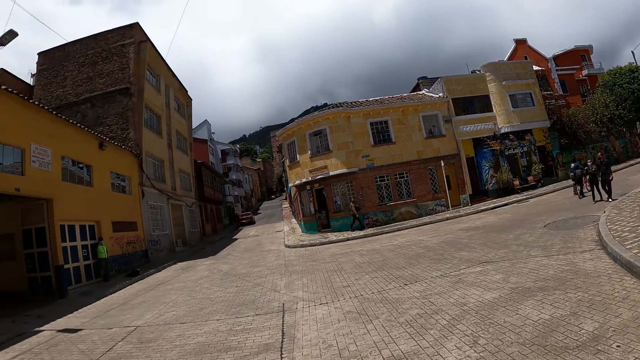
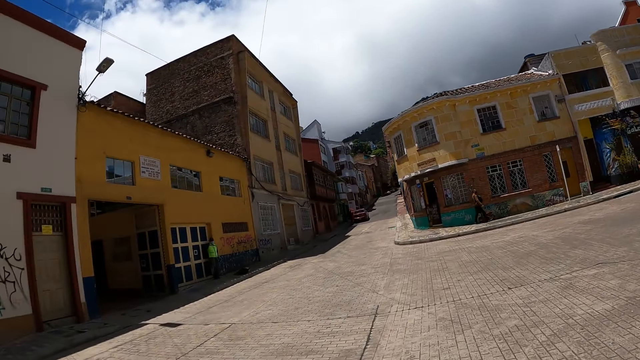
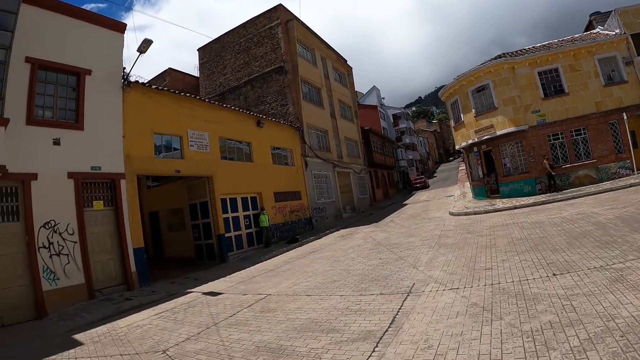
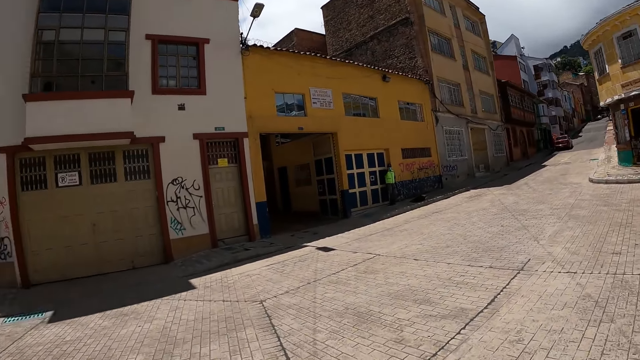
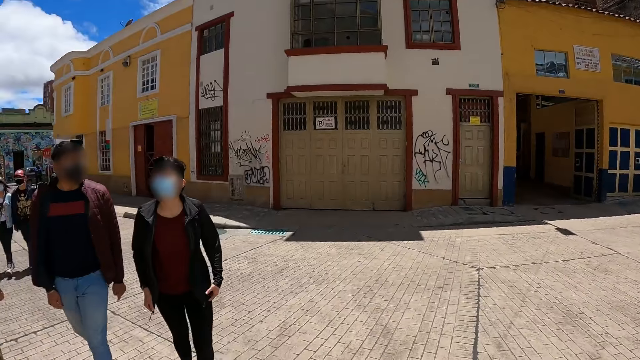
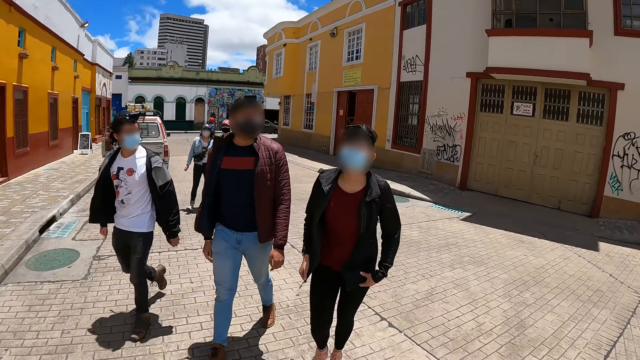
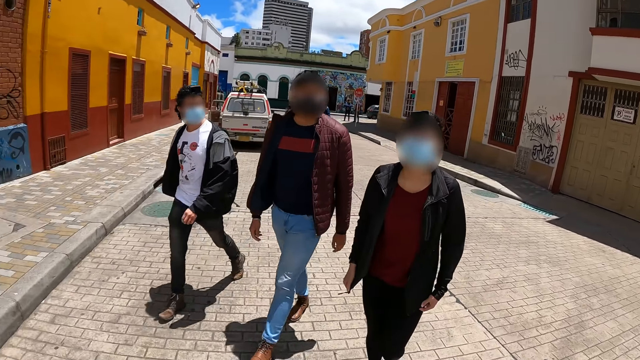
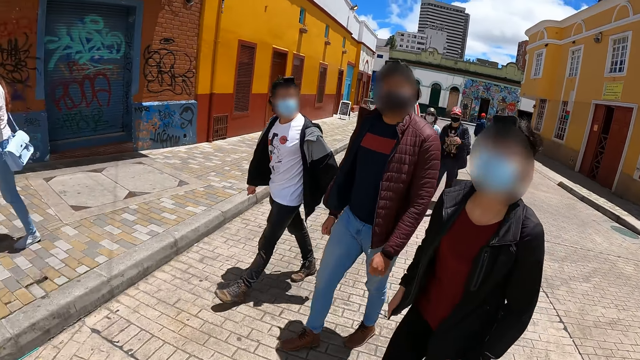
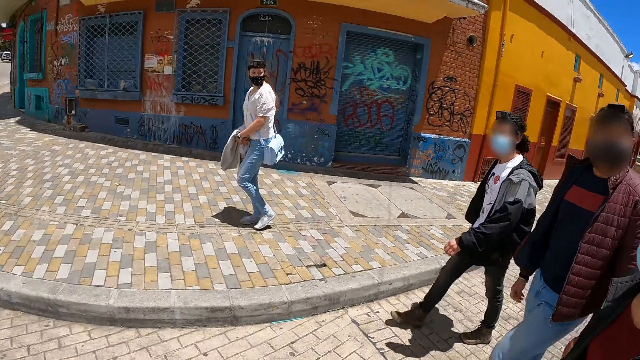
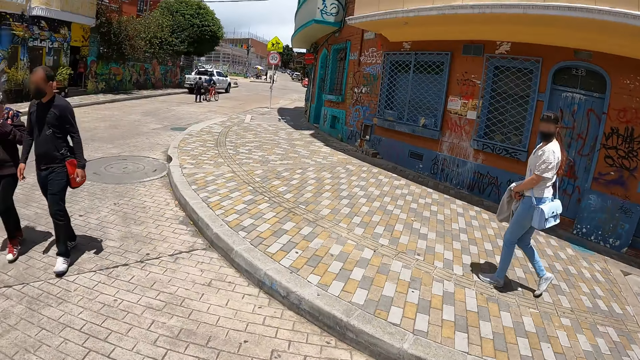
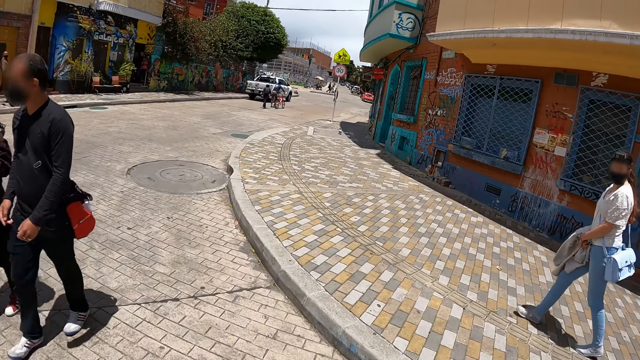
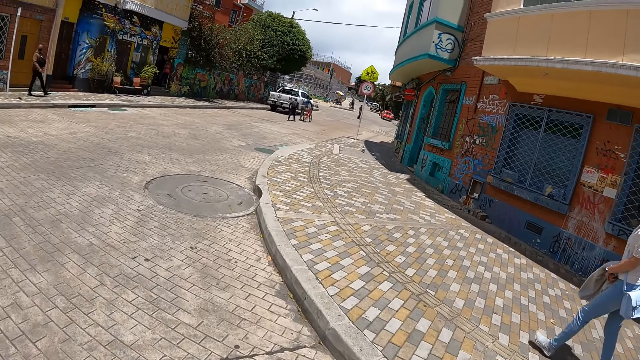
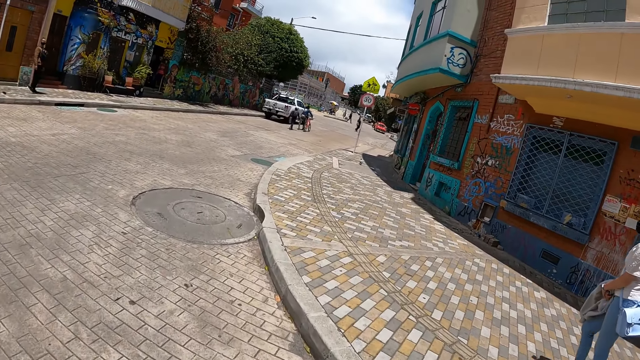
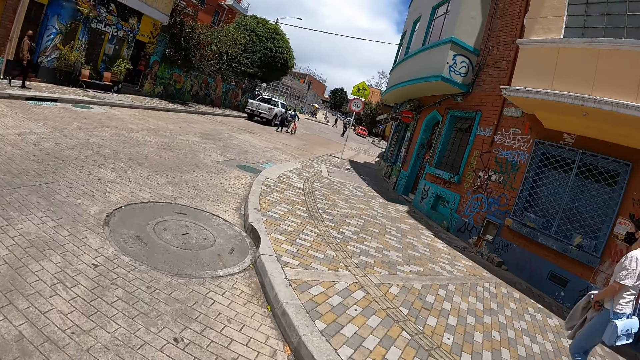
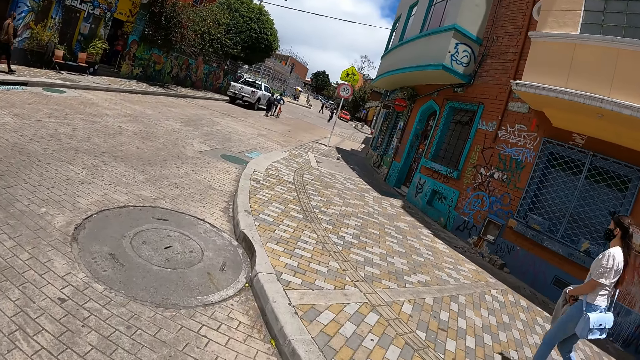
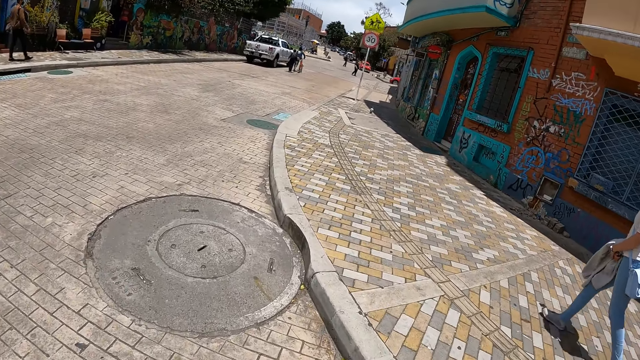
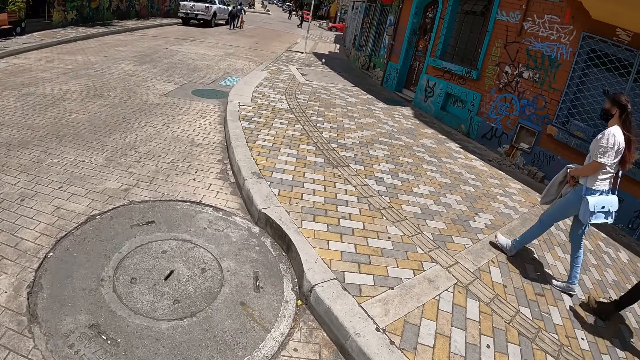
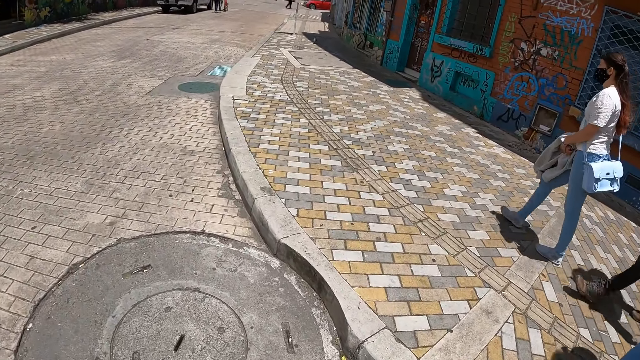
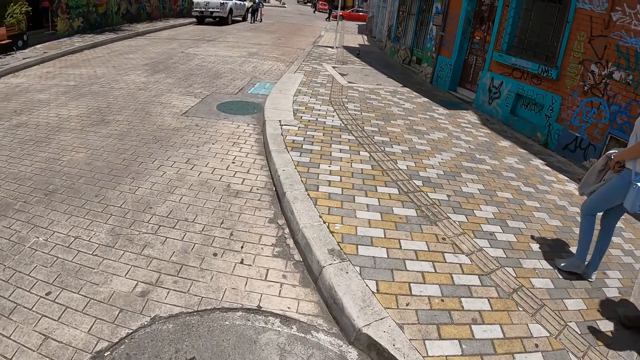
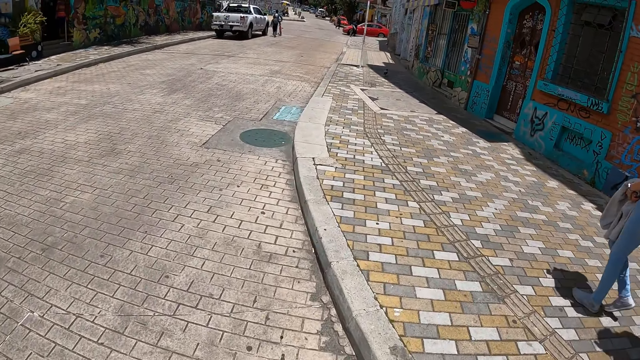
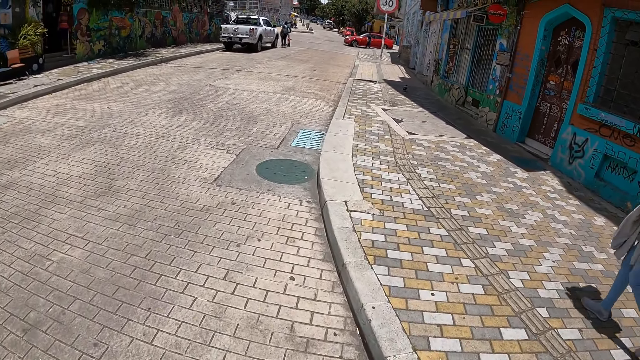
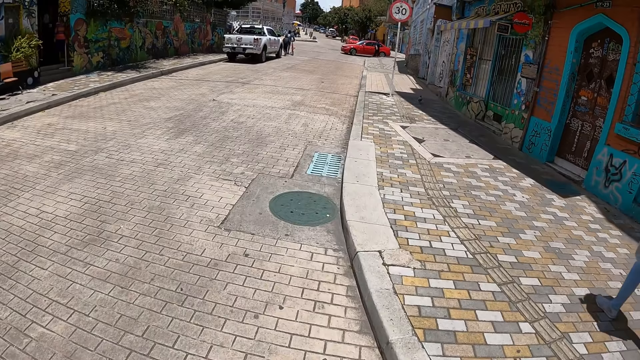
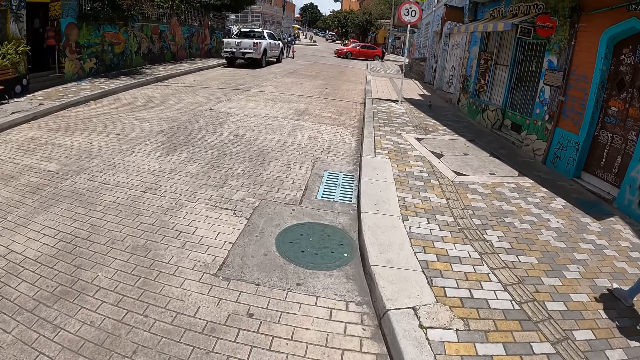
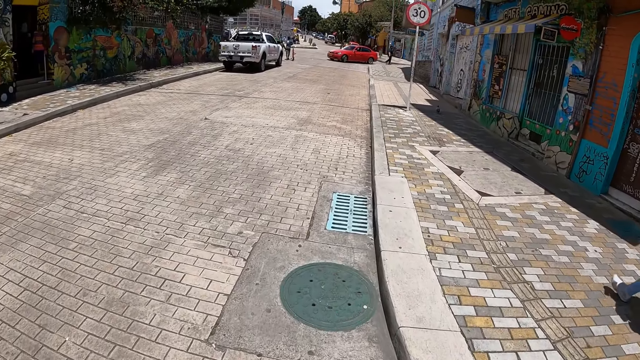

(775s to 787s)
The camera wearer turns around. They look at three people. They walk on the pavement with a woman. Another person walks on the road side. One of the three people walks on the road side.

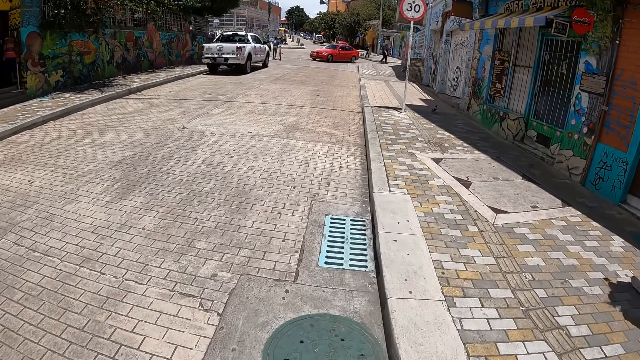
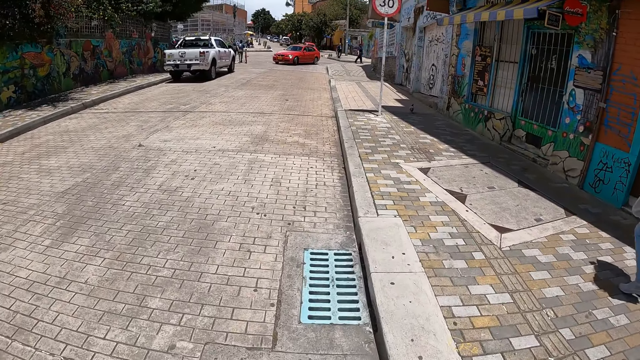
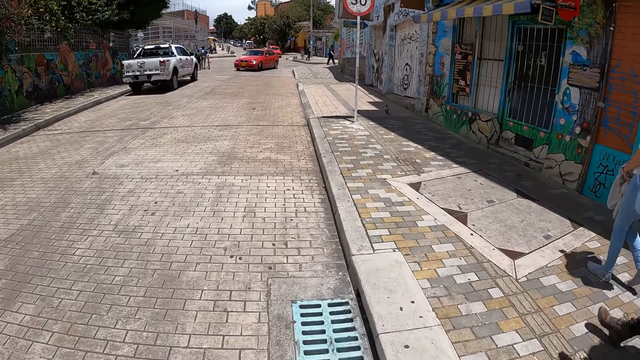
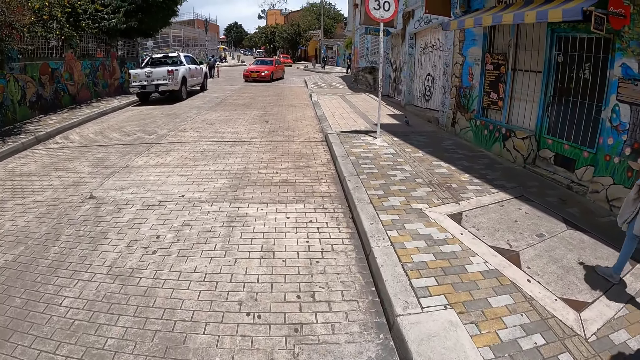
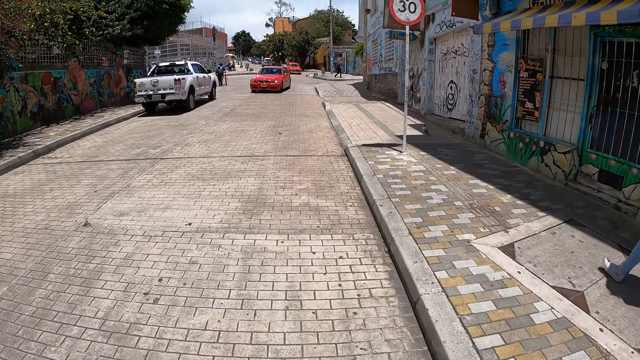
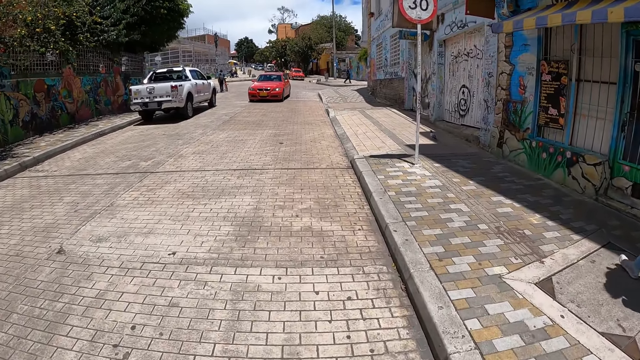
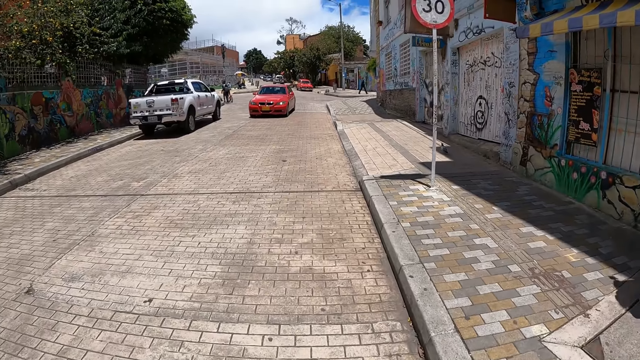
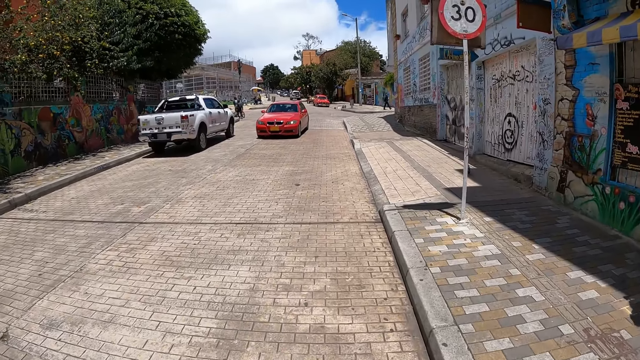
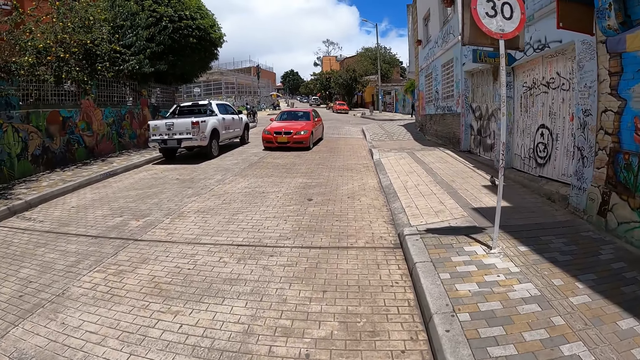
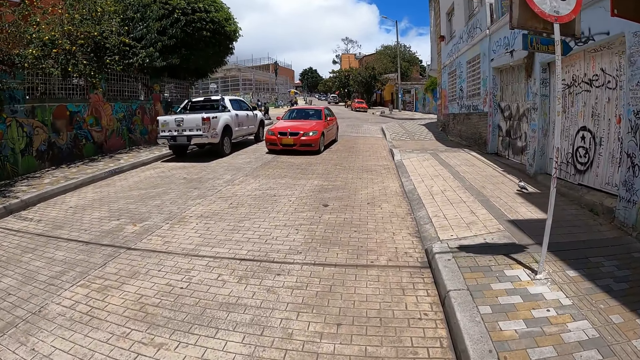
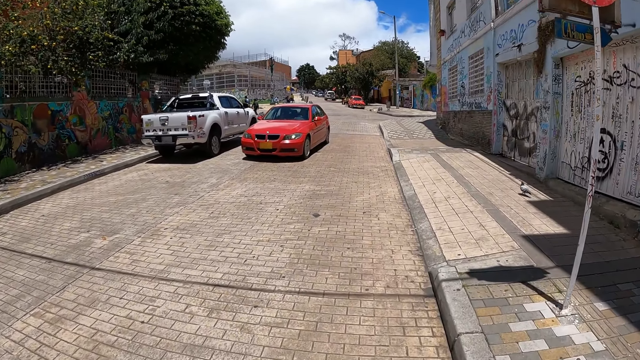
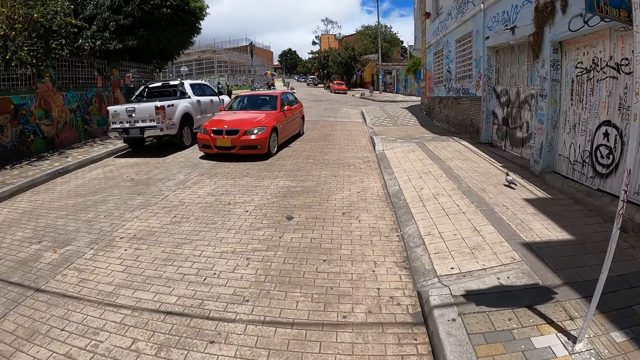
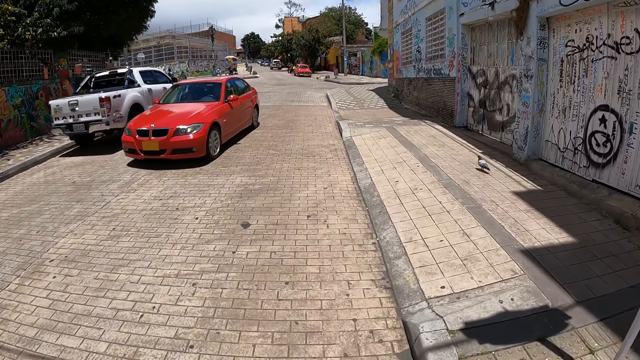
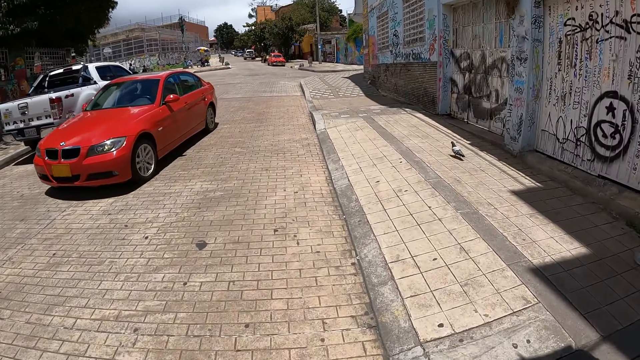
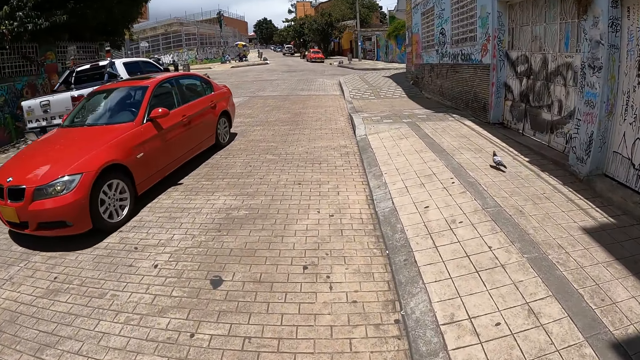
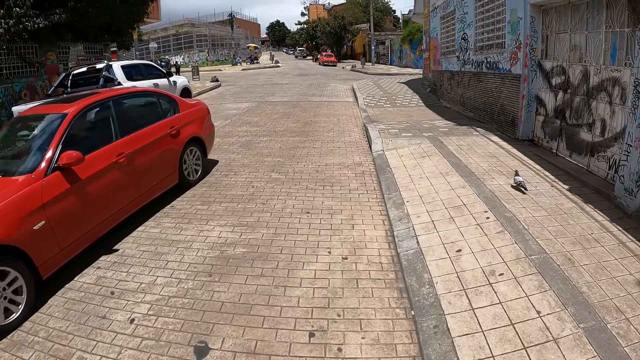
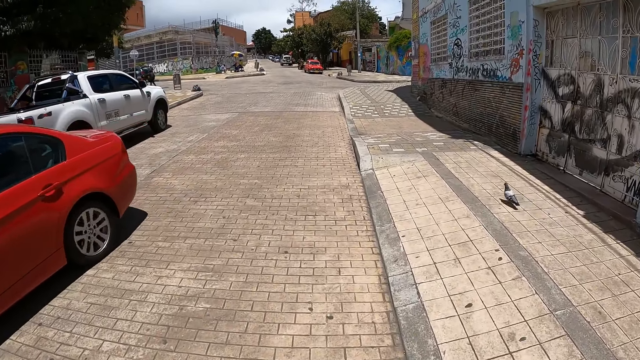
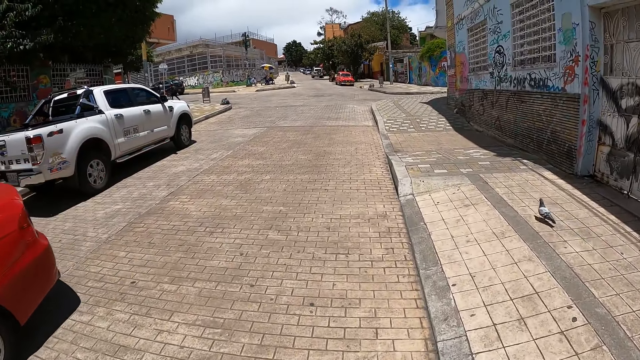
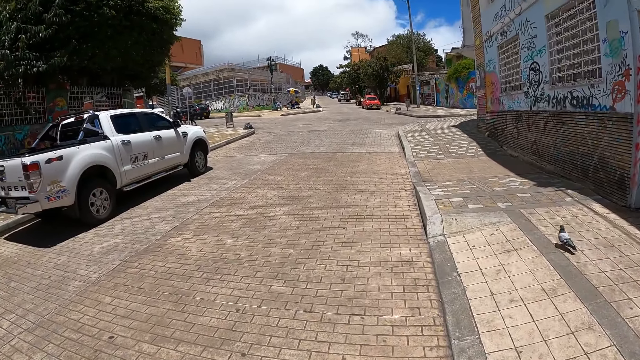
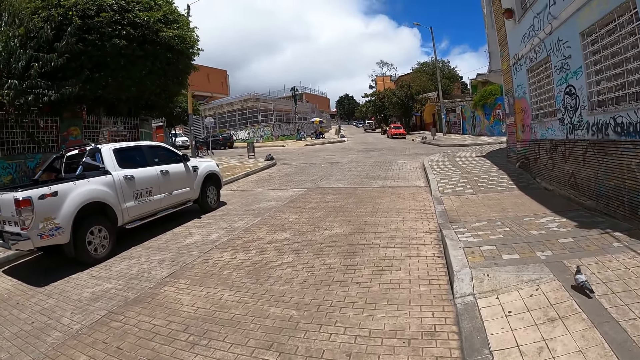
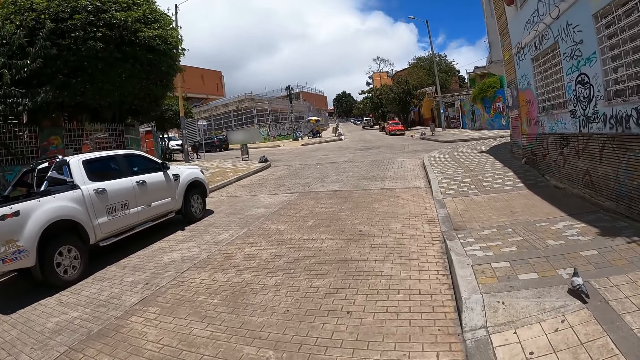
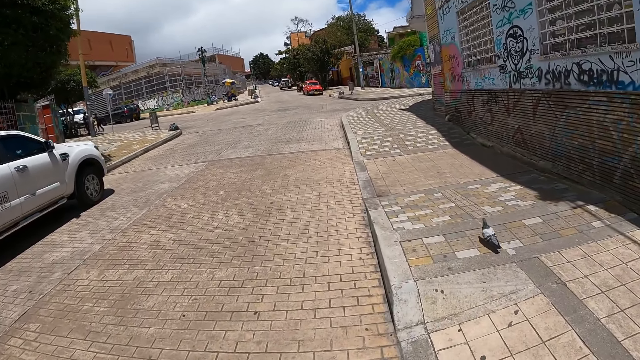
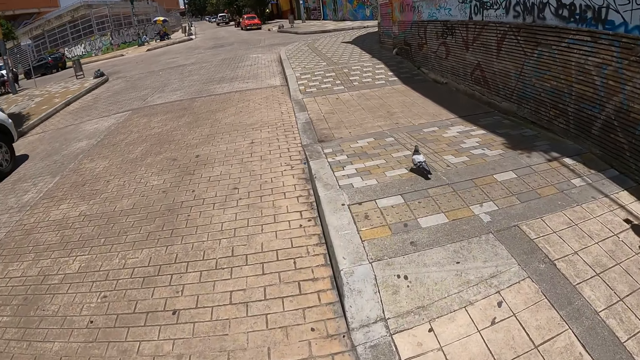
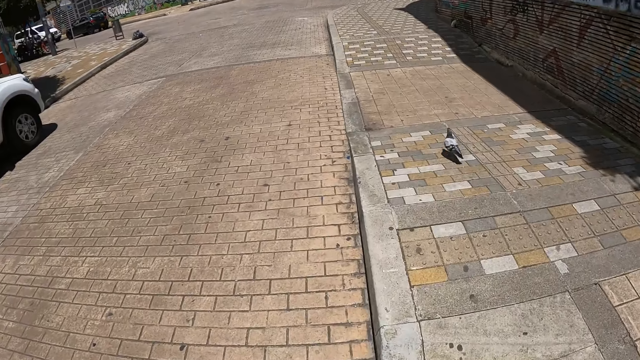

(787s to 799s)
The camera wearer walks on the road side. A person walks on the road side.
